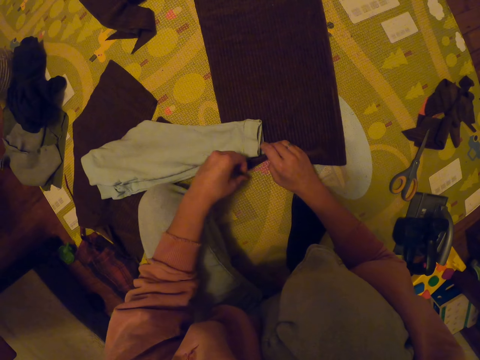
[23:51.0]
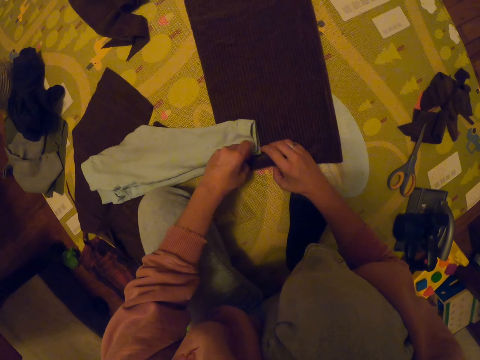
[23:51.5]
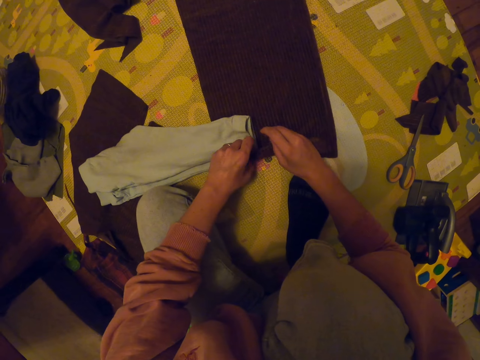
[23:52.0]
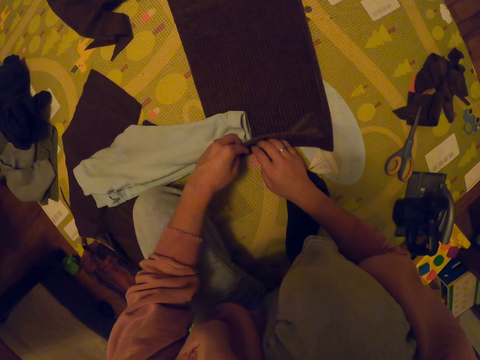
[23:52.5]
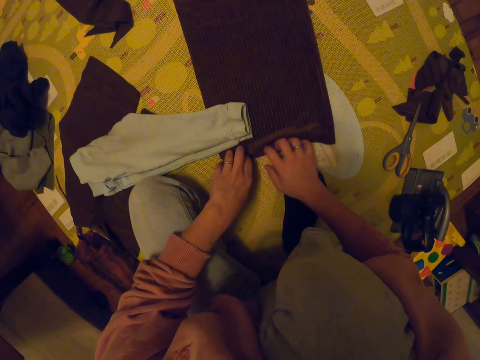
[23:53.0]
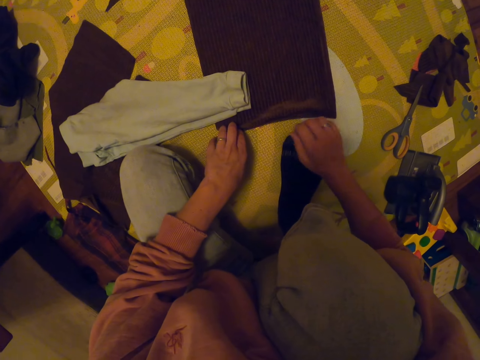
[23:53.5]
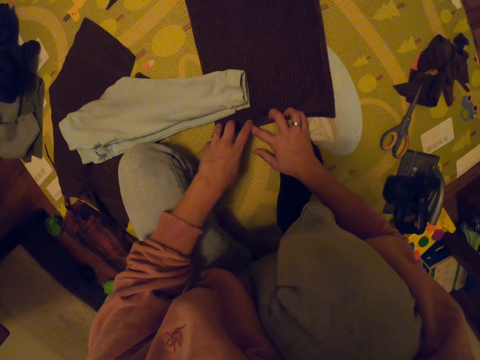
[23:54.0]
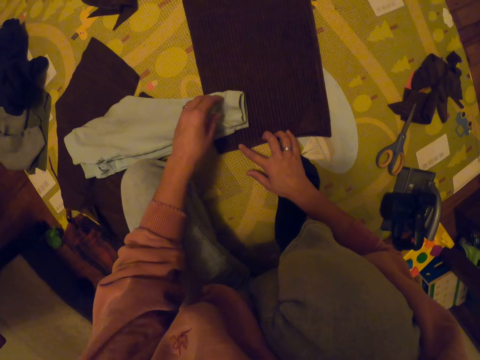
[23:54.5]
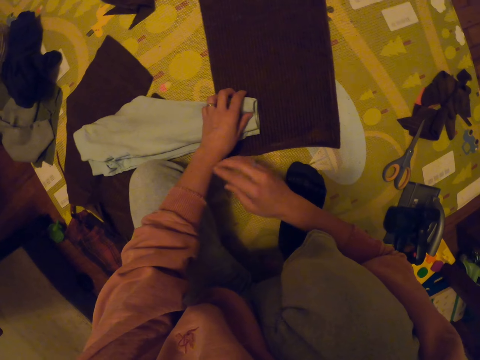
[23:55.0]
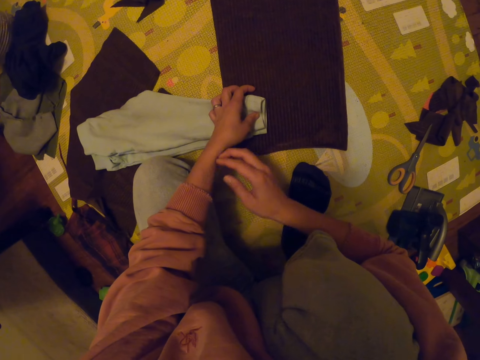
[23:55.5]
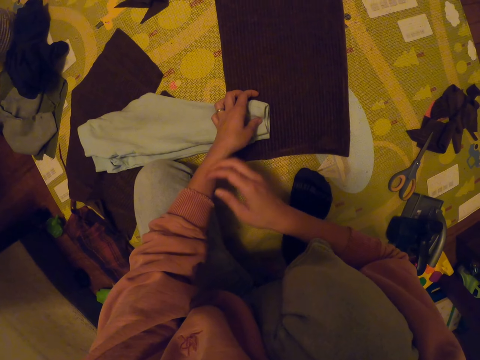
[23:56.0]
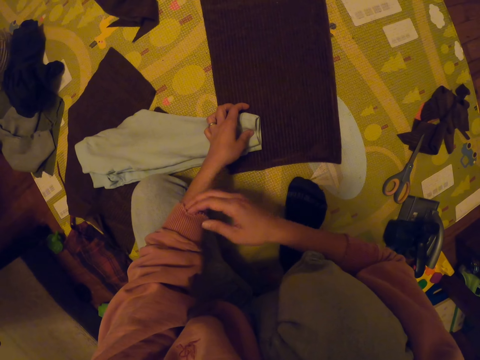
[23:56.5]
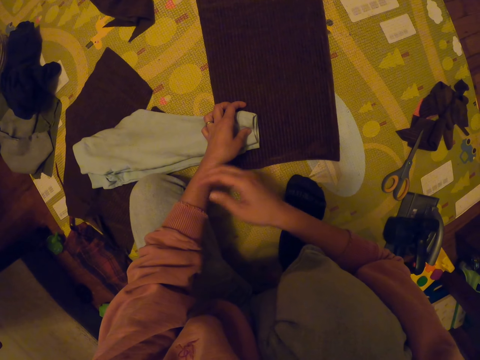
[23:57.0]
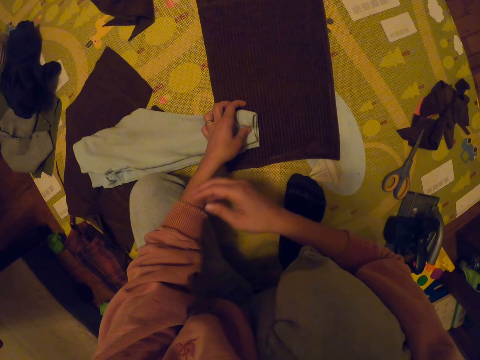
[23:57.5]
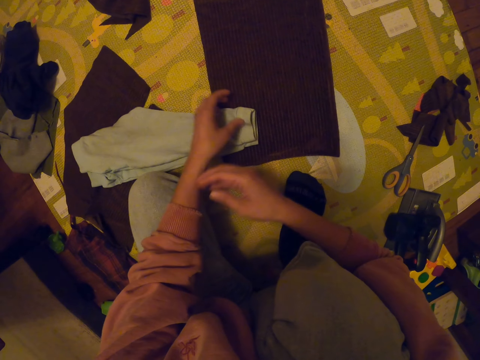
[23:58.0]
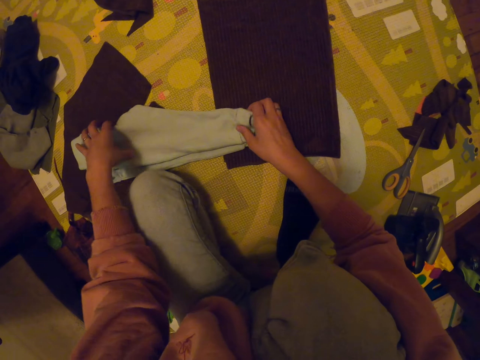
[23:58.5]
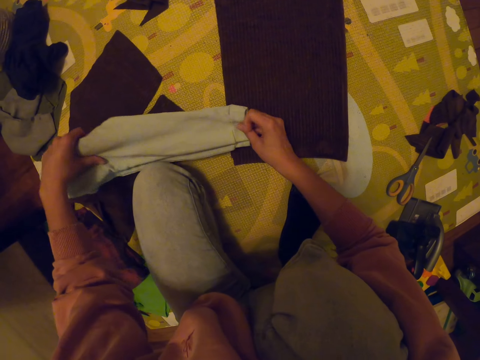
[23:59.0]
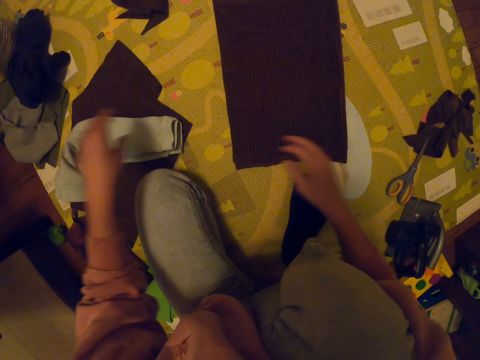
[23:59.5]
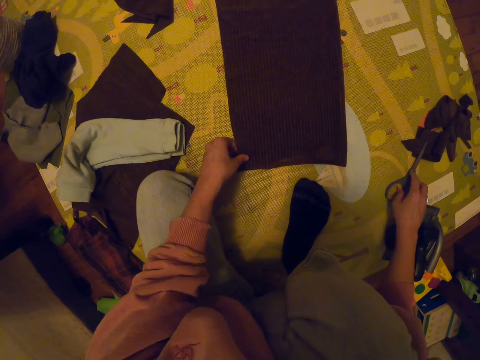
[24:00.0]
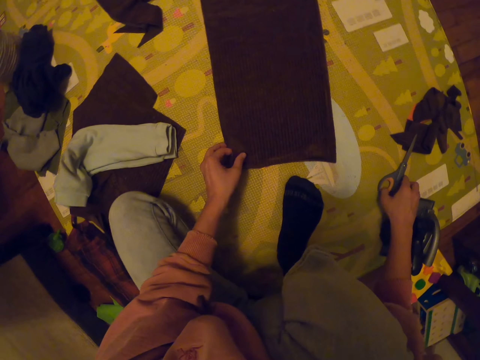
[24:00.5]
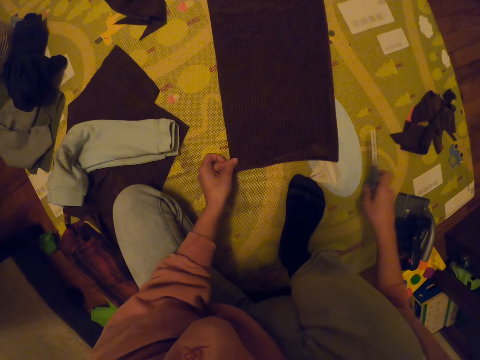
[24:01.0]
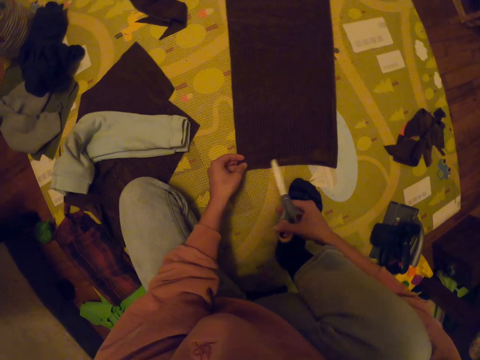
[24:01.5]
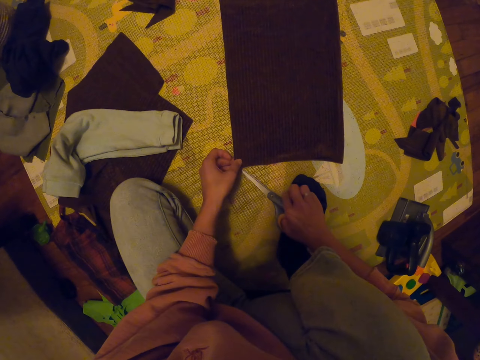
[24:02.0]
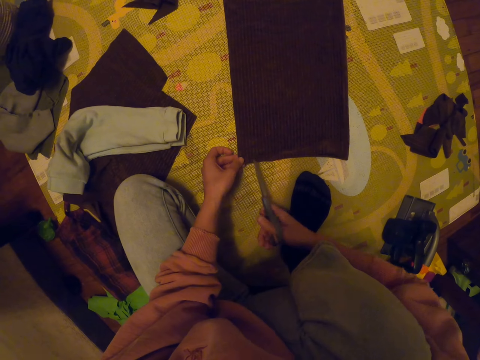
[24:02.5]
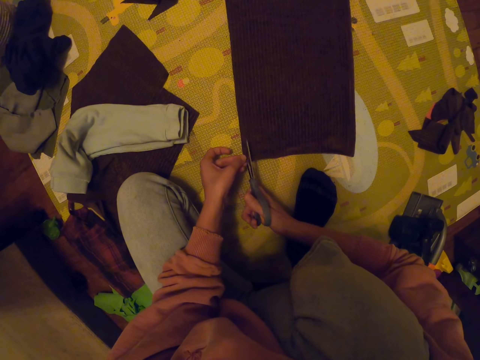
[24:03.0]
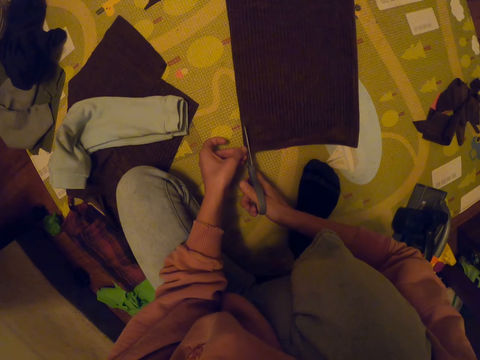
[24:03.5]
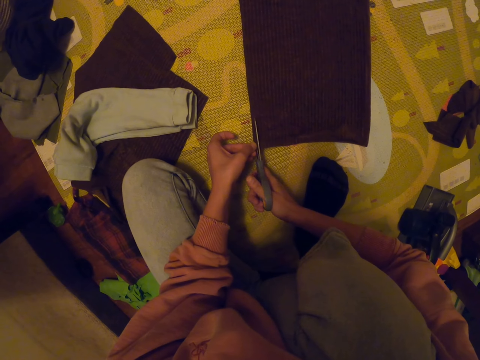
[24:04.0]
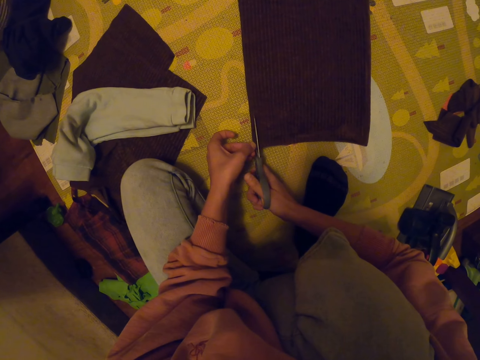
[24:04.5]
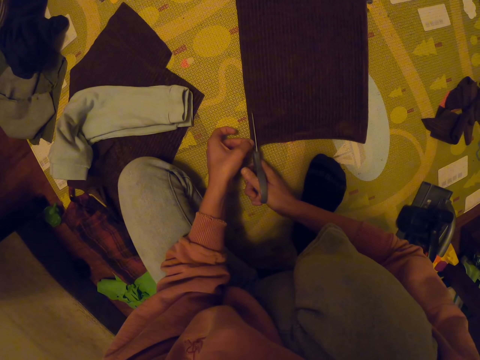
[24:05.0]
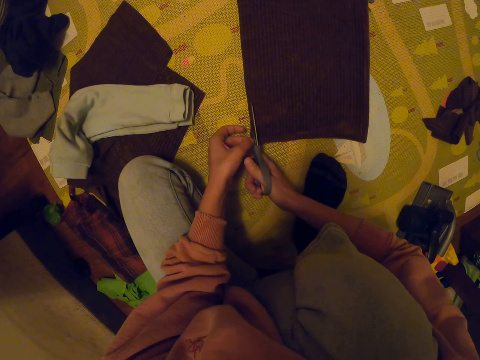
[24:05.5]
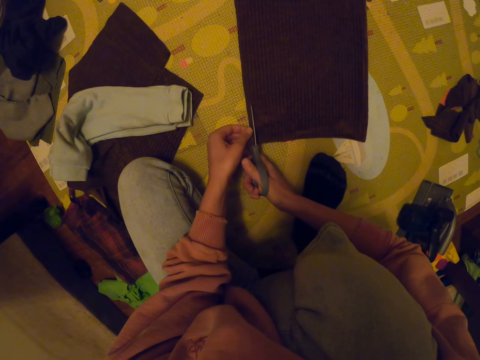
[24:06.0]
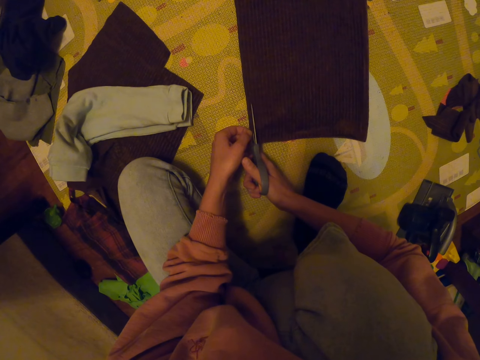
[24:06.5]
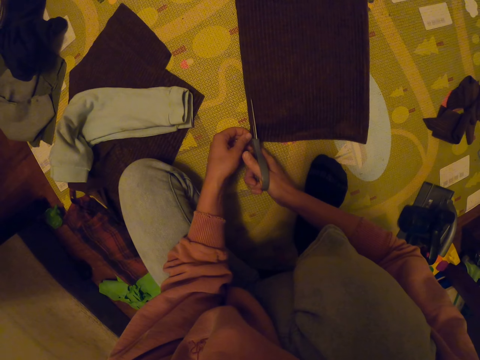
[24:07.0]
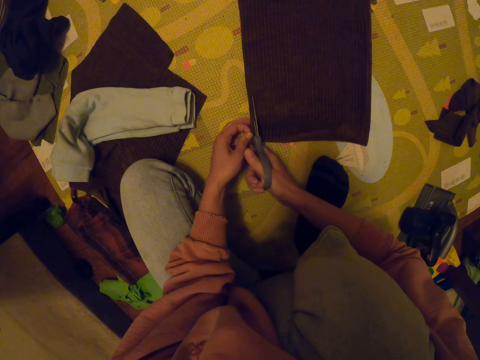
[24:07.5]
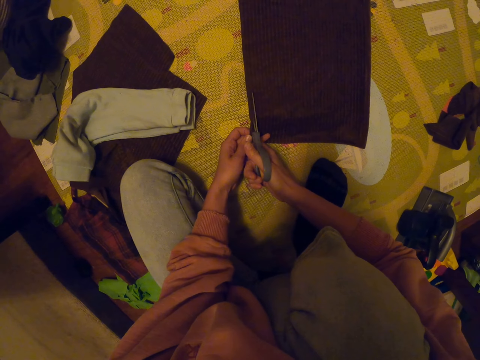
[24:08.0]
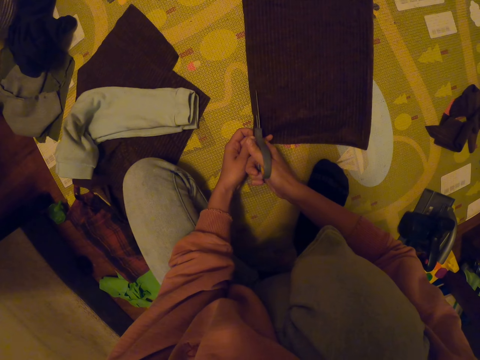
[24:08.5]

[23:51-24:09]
The camera wearer aligns the cloth. They scratch the left arm. They place the trouser down and toss the shorts aside. They pick up the scissors. They cut the cloth with the scissors.

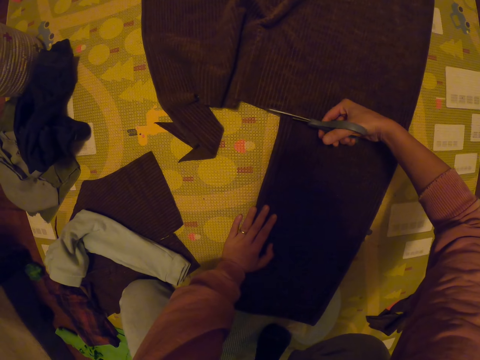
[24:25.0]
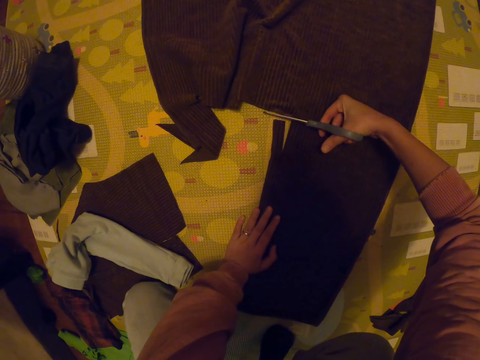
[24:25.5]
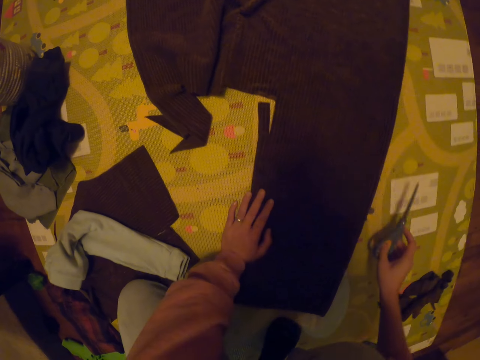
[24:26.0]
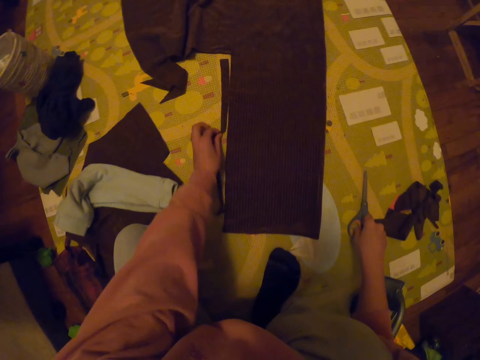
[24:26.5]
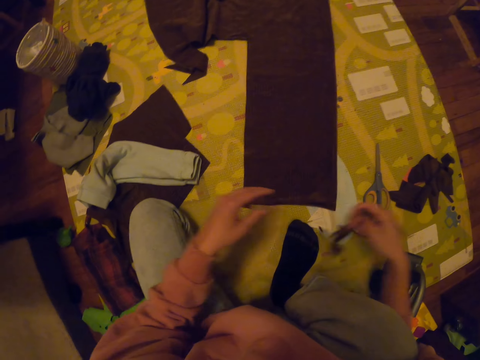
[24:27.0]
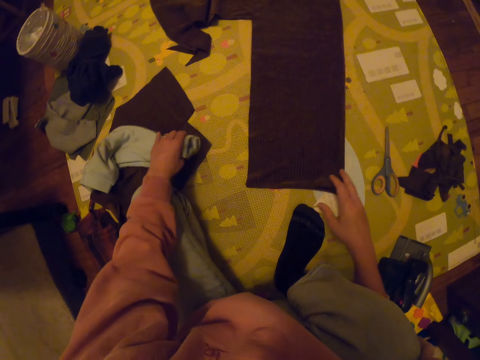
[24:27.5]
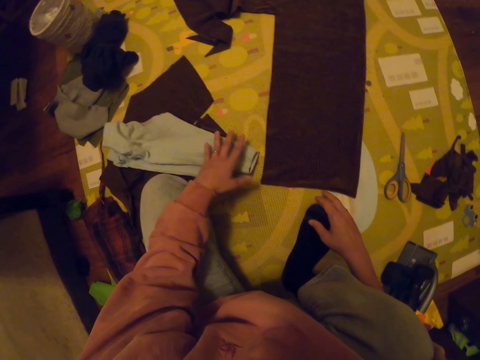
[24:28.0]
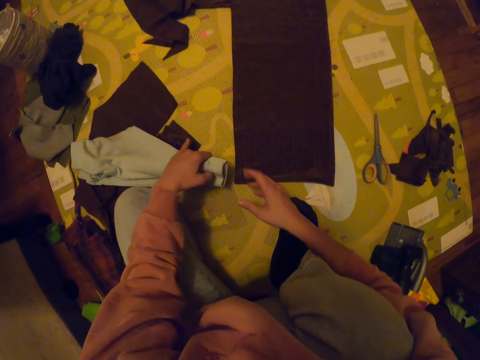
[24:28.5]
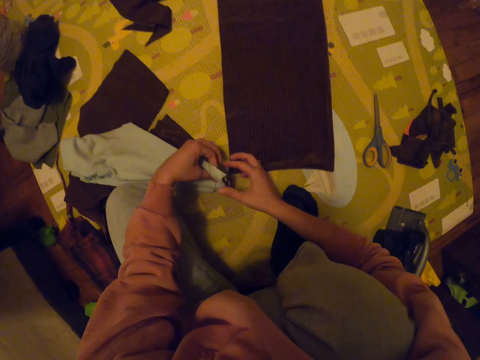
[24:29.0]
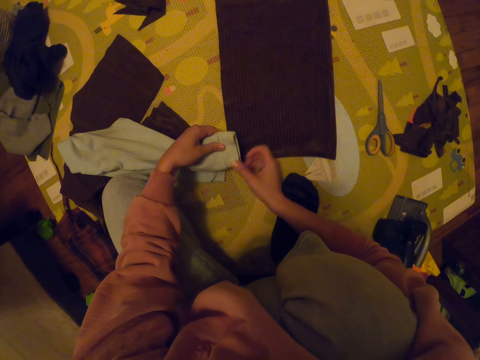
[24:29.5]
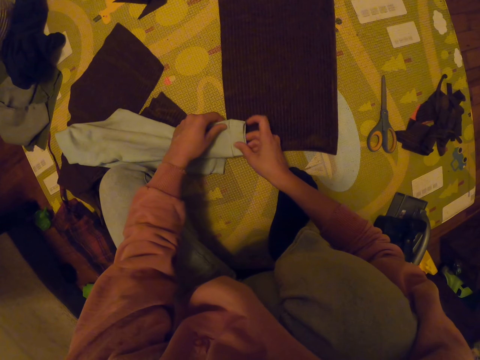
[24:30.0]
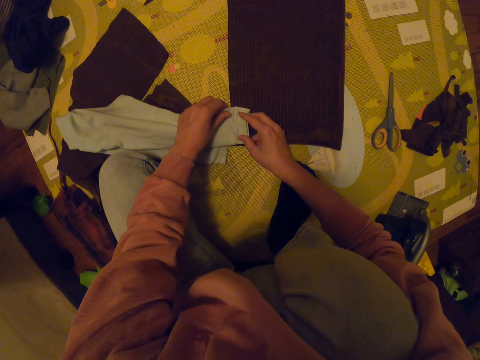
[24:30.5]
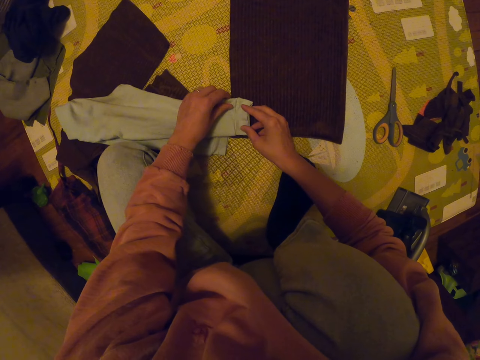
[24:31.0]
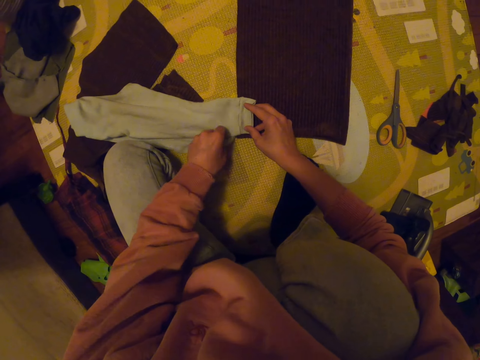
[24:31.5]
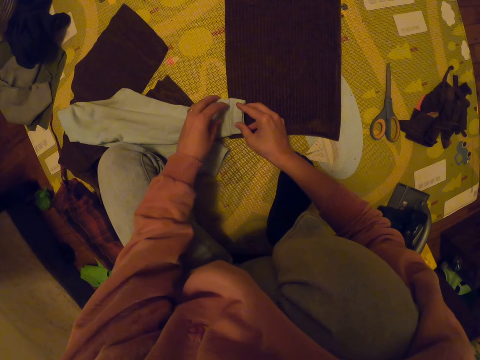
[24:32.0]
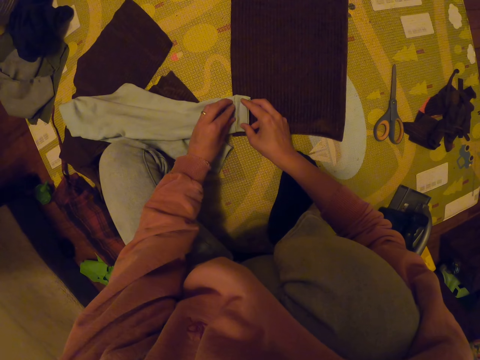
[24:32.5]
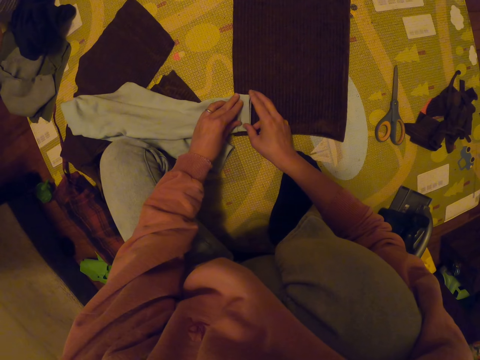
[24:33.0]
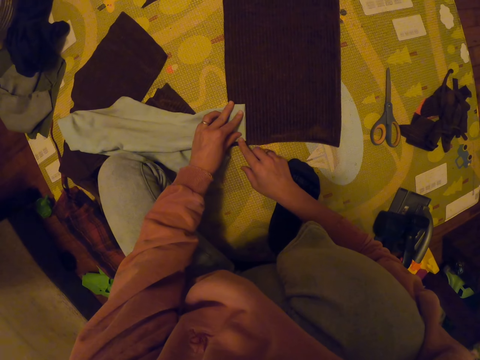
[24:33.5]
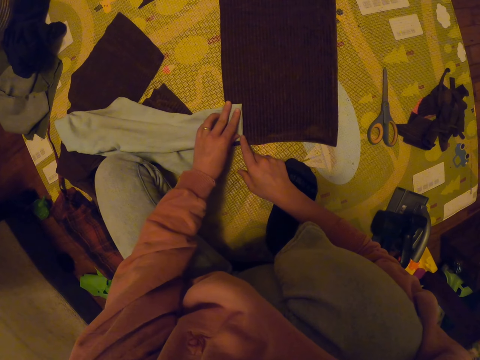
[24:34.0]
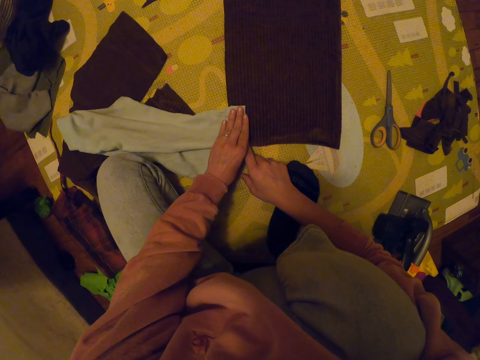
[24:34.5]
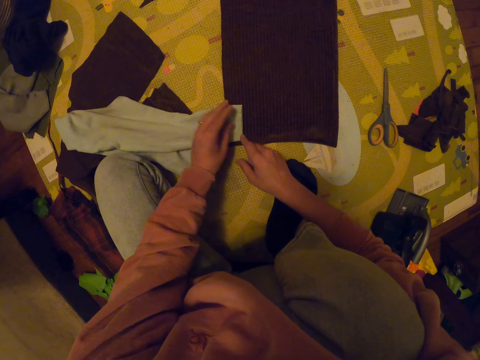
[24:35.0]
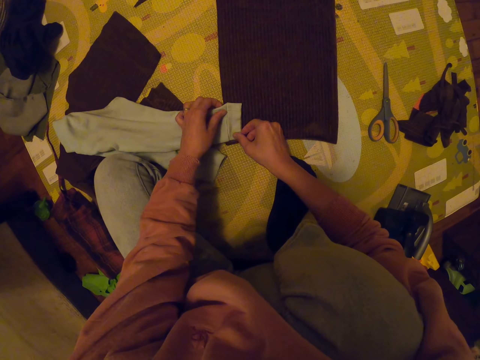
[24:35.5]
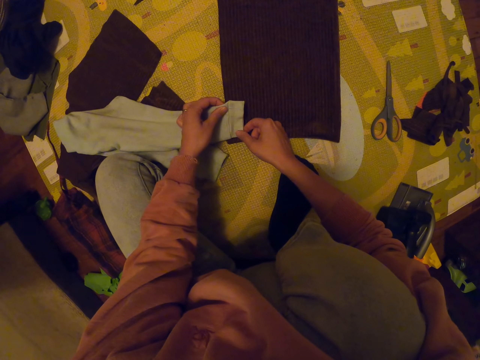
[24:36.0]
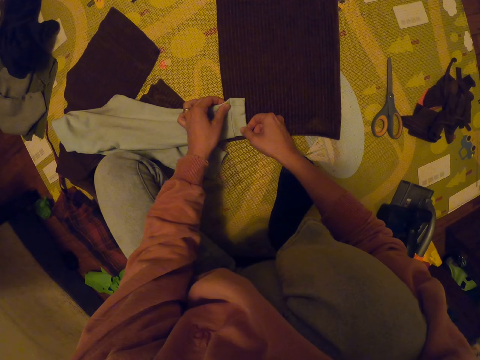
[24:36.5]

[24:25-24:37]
The camera wearer places the scissors down, removes the cut strip and throws the piece of cut cloth. They pull the trouser, place the shorts on the cloth, align the trouser and adjust the shorts.
